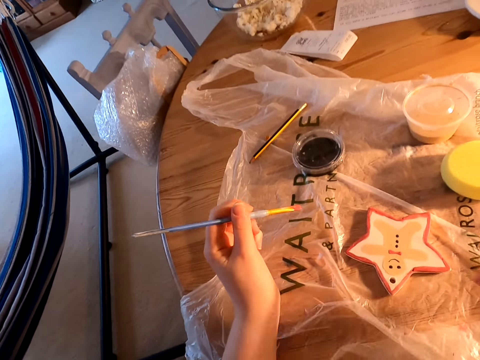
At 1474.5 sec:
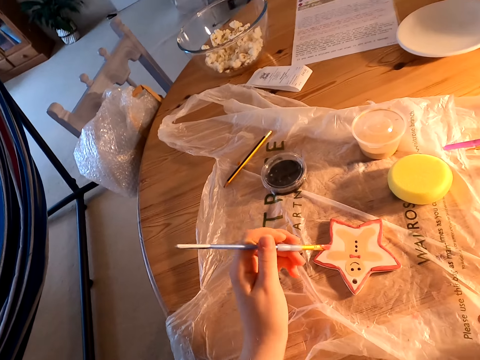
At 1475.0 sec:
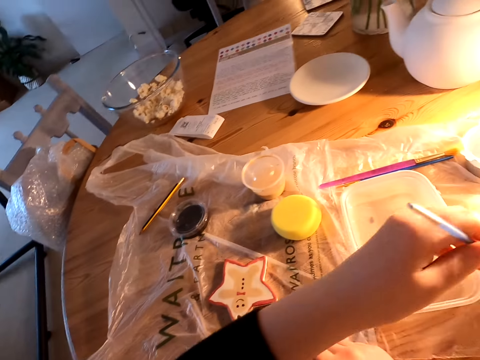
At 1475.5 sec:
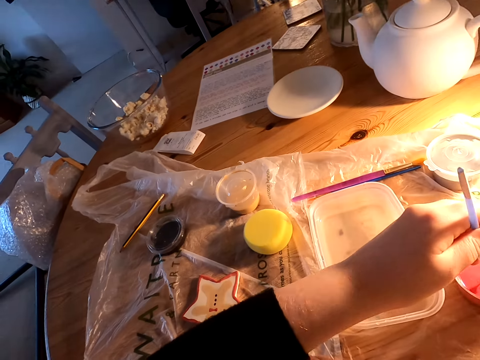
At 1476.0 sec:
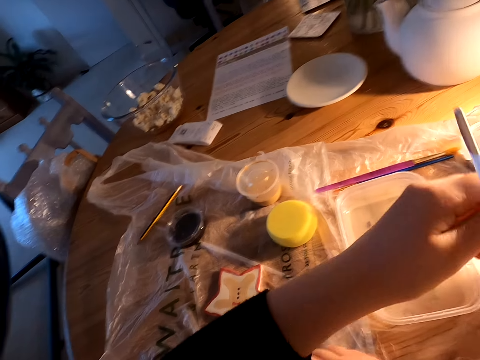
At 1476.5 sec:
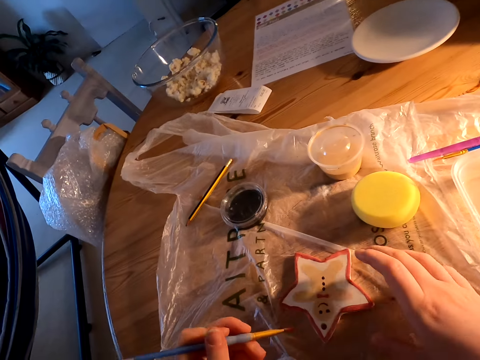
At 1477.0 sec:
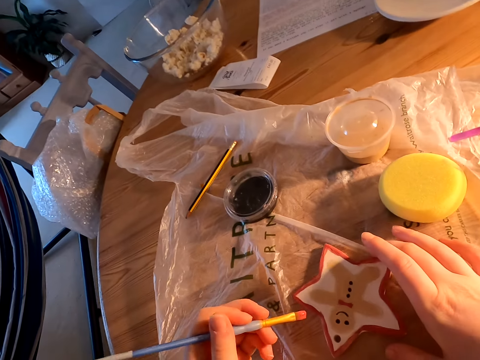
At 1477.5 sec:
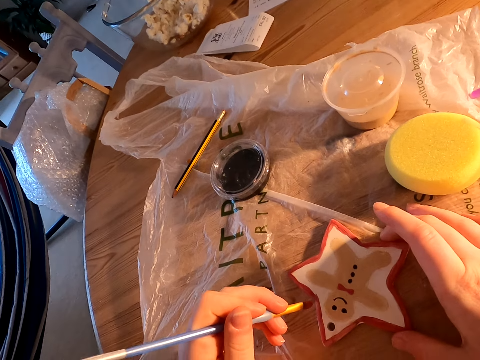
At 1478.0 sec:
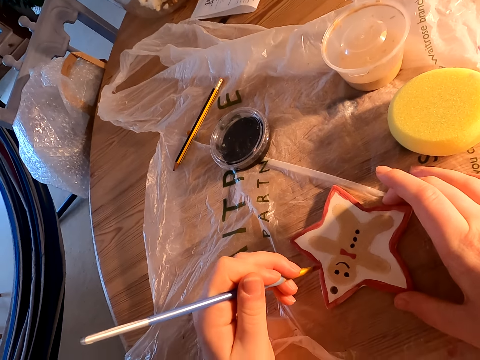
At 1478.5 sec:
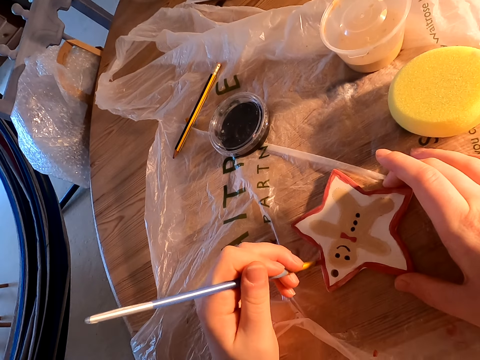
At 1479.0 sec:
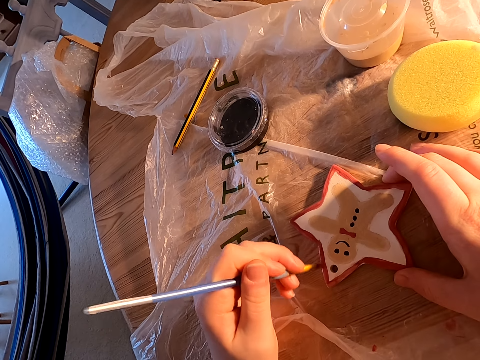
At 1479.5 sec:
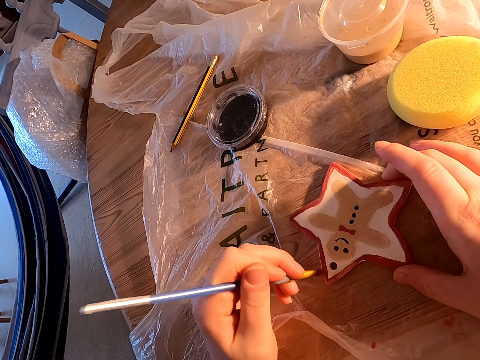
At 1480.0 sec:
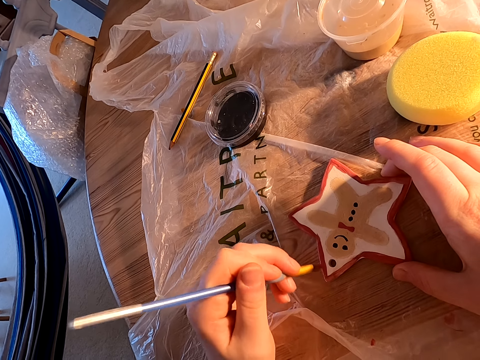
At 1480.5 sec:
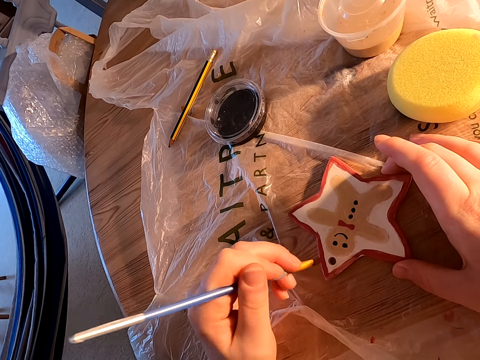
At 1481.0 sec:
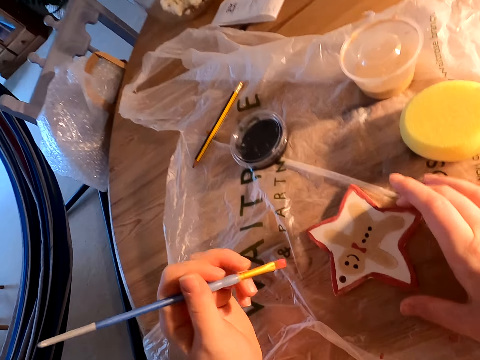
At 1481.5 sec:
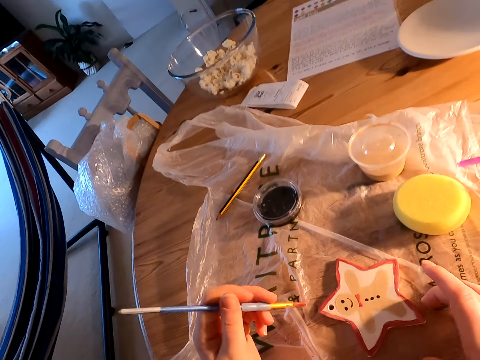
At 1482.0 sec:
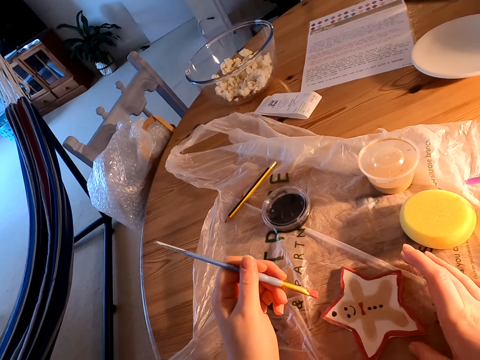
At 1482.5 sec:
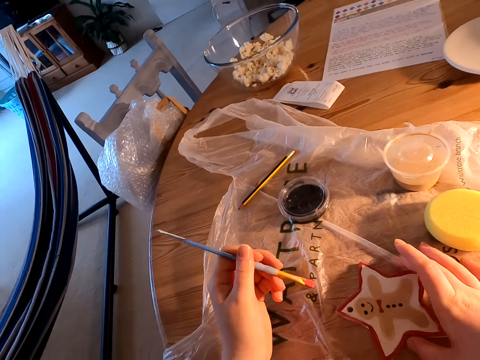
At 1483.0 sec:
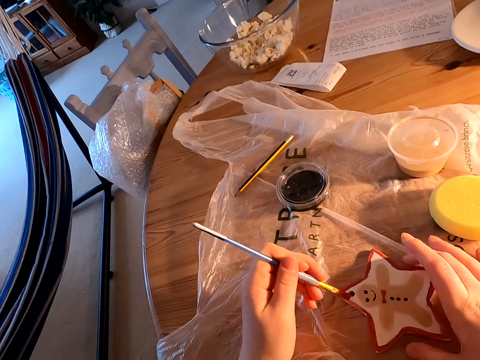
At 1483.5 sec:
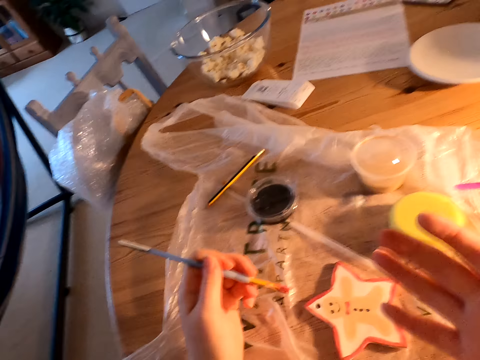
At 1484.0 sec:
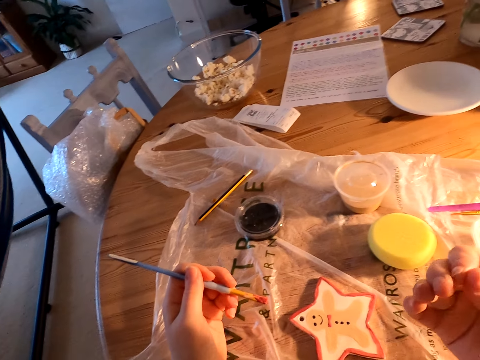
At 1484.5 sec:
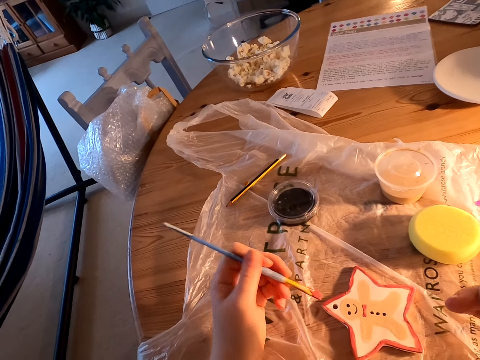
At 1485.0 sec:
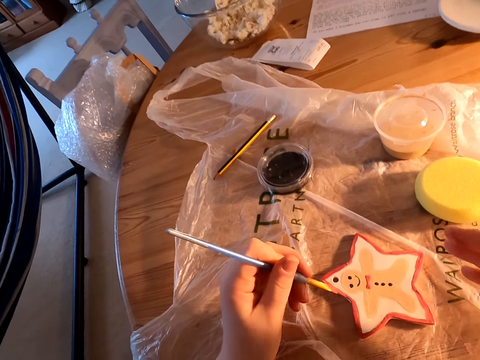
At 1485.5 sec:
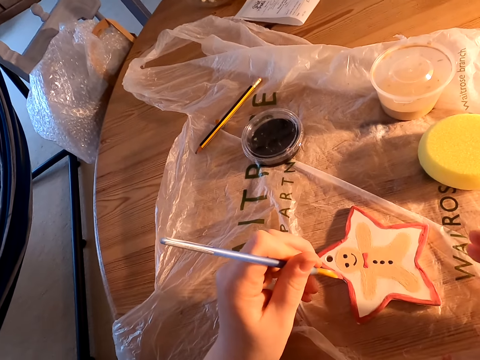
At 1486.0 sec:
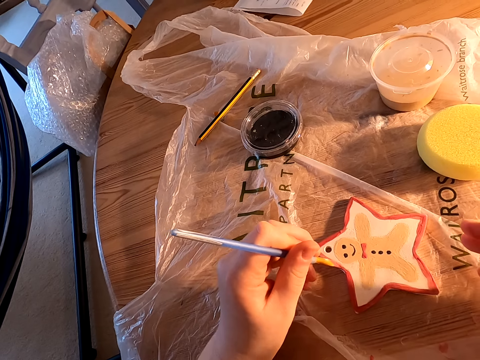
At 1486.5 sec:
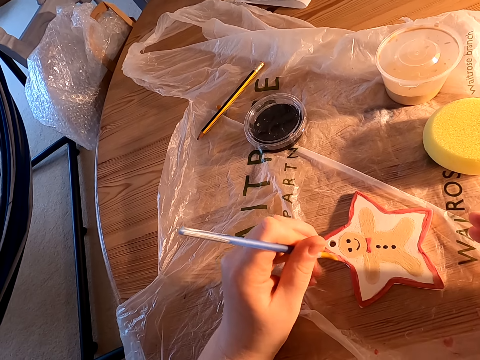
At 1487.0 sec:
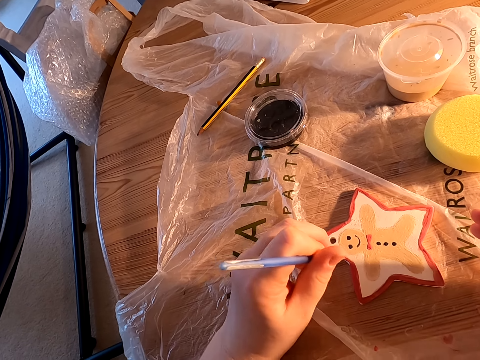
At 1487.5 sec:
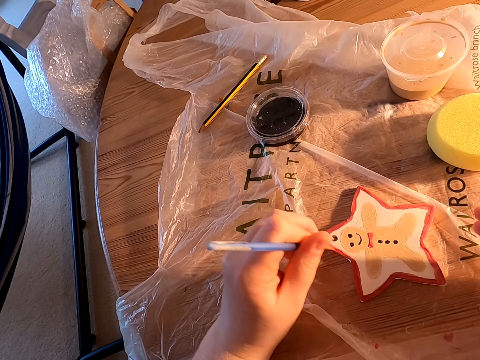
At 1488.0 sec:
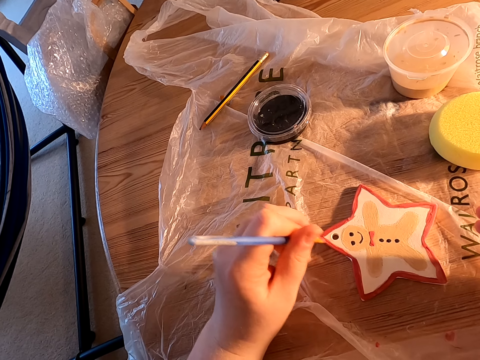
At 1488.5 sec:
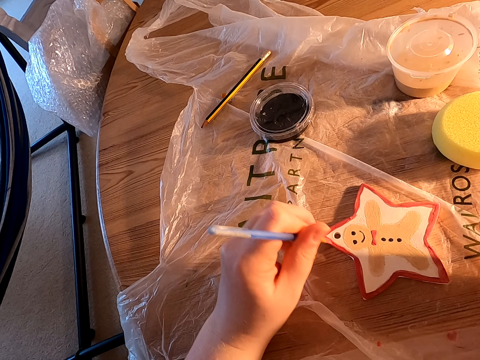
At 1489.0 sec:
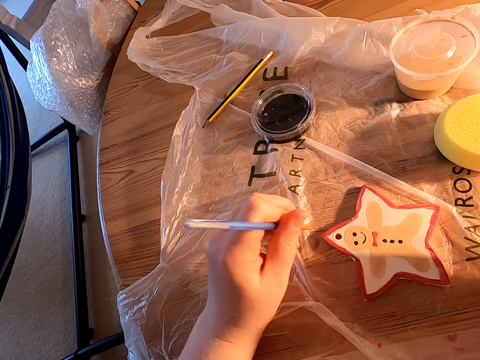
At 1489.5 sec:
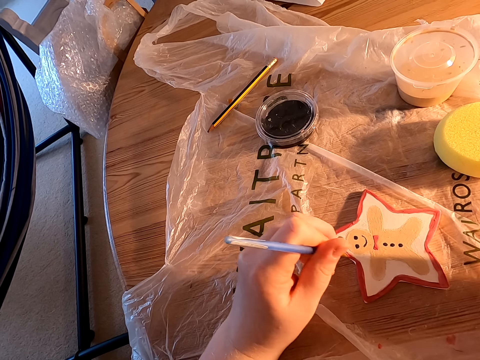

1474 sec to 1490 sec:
The camera wearer holds the paint brush with his left hand. He dips paint in the plastic can on the table. He paints something on the table with the paint brush. He moves something on the table. He holds the paint brush with his left hand. He paints something on the table with the paint brush.

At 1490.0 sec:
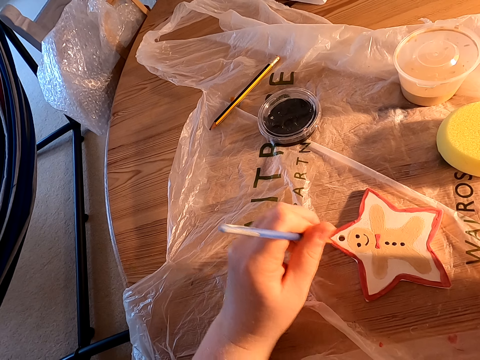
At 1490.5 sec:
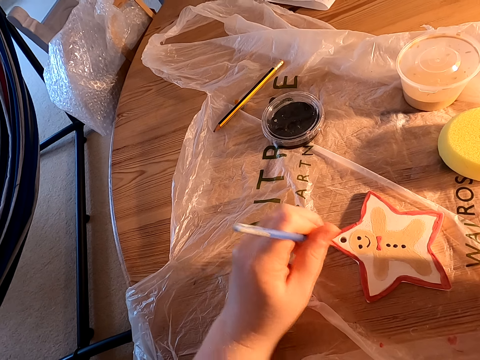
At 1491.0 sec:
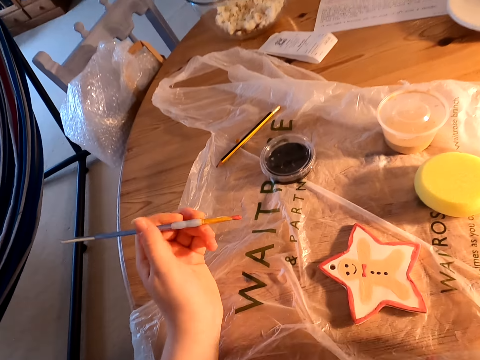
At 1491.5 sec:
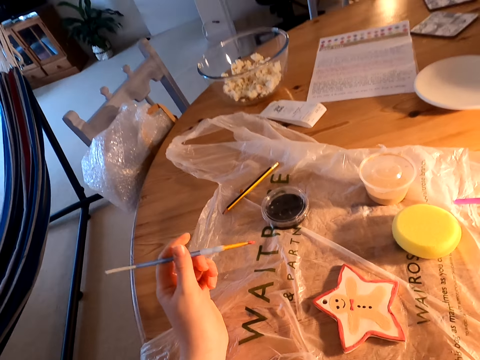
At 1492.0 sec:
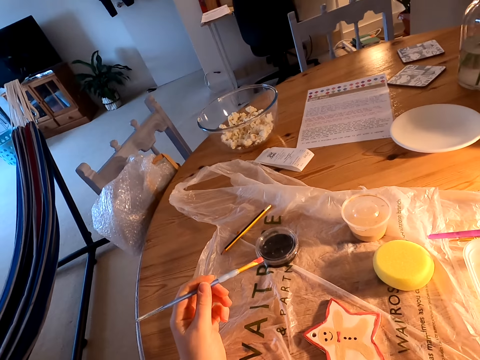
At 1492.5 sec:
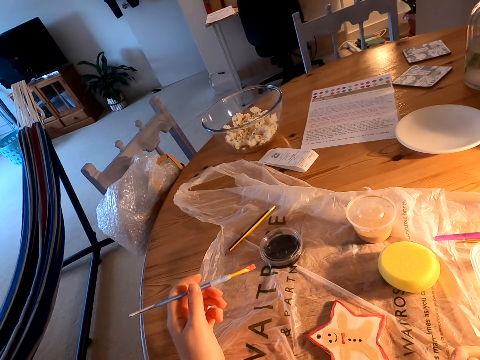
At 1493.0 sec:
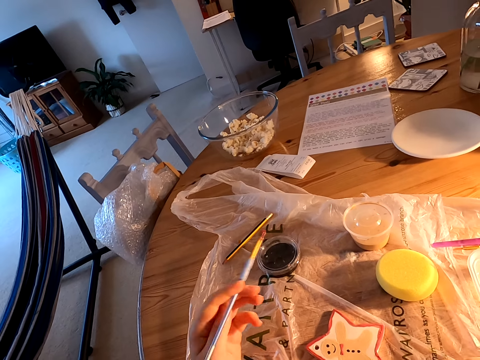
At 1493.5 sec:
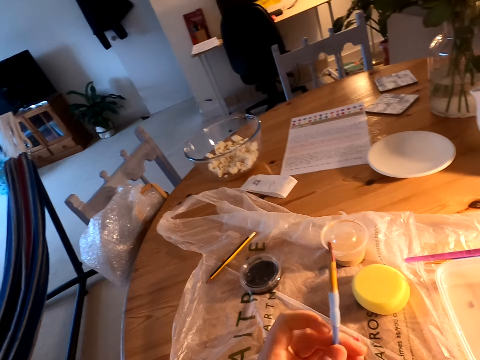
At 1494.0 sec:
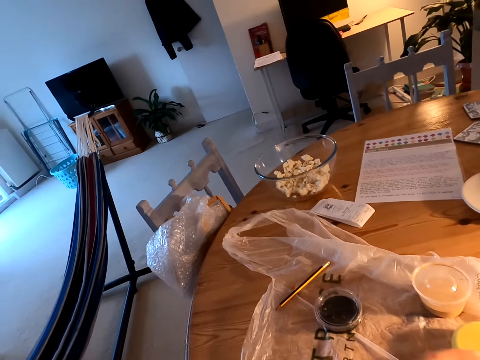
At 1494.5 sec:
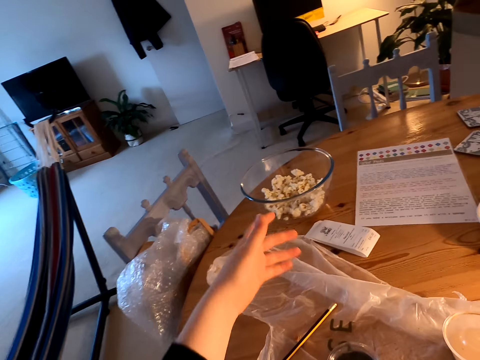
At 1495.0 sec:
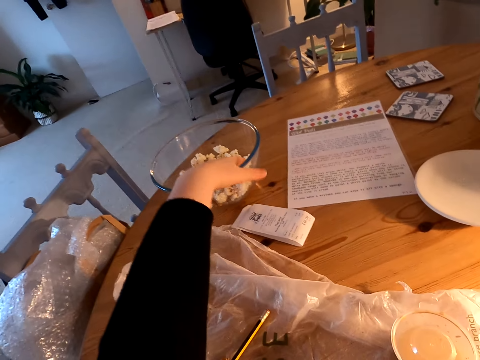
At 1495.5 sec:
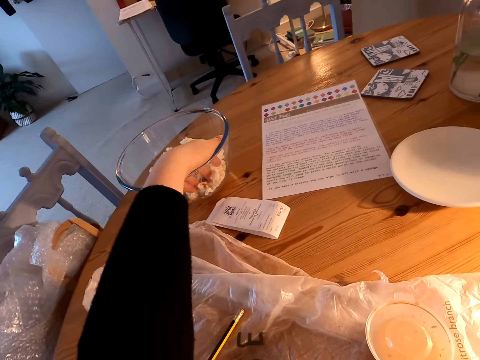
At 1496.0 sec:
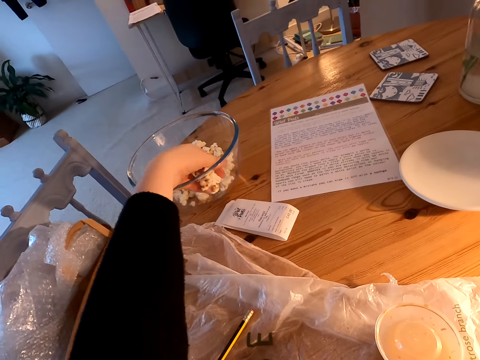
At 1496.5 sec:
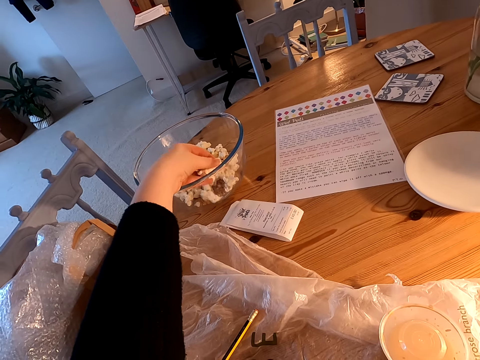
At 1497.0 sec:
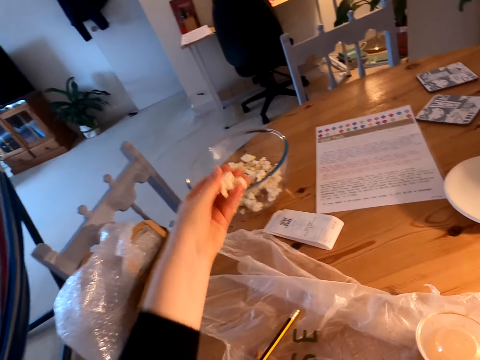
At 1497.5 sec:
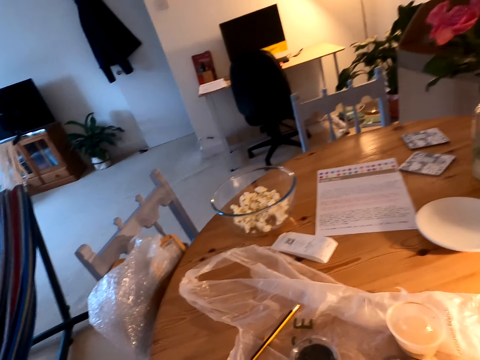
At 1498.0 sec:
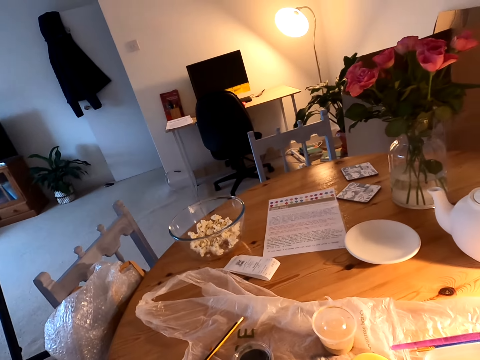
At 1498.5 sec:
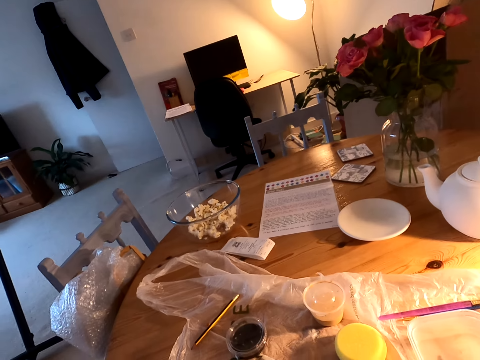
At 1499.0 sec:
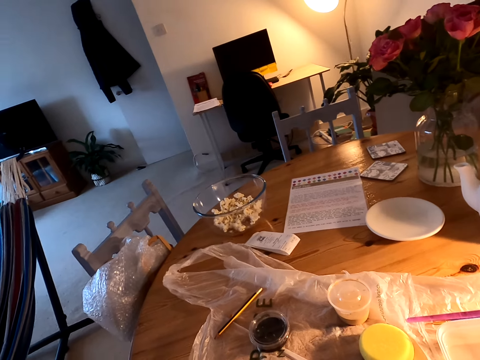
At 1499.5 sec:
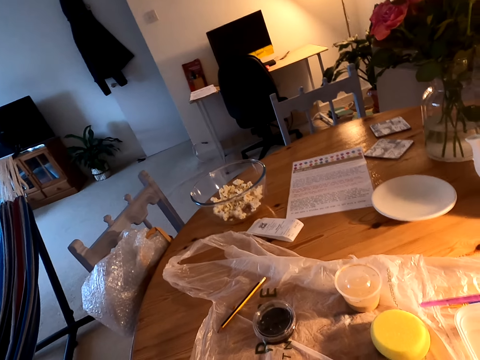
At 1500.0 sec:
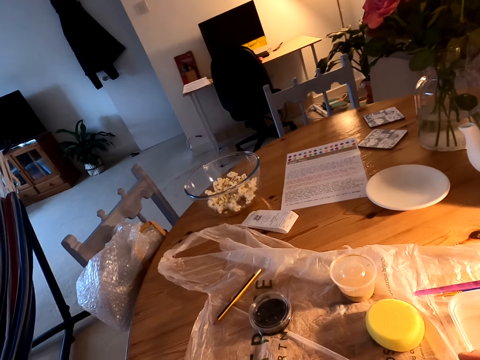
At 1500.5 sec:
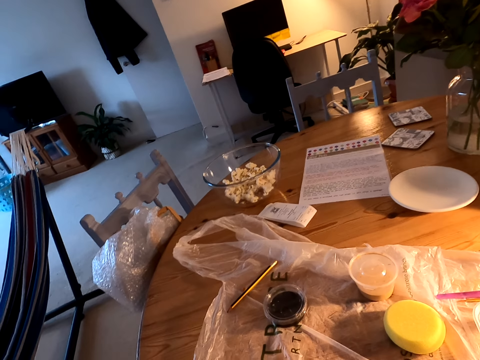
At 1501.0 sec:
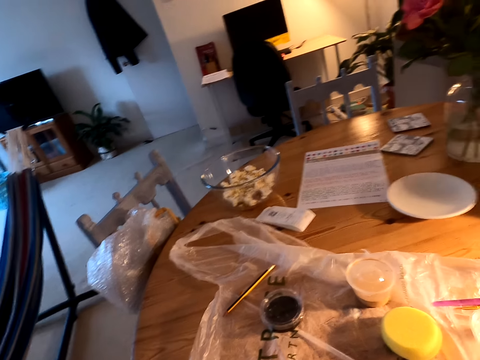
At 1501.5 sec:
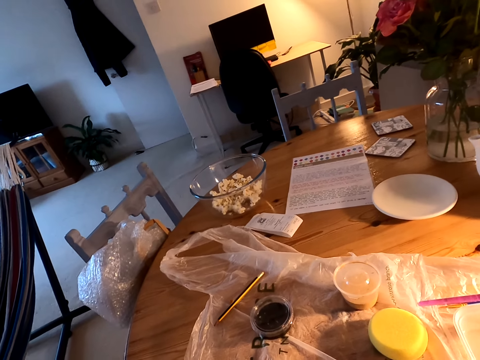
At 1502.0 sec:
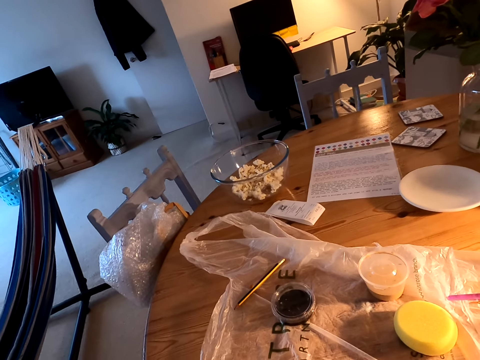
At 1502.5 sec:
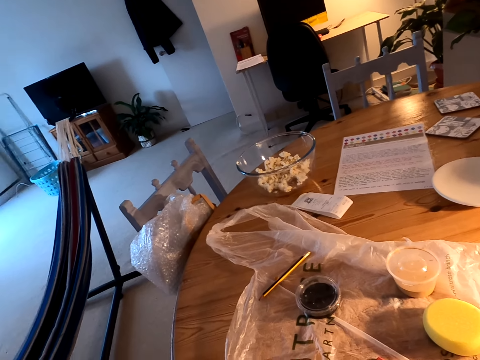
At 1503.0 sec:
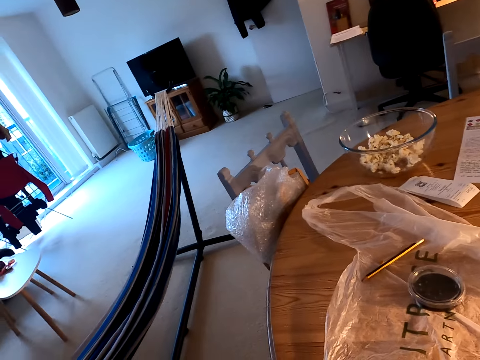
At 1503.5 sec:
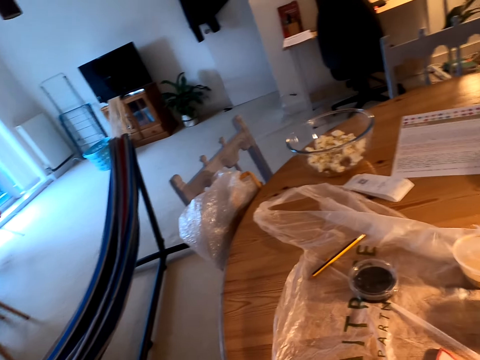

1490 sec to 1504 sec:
The camera wearer holds the paint brush with his left hand. He scoops the popcorns in the glass bowl on the table. He eats the popcorns. He stands on the floor.
